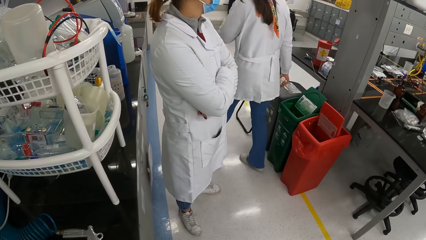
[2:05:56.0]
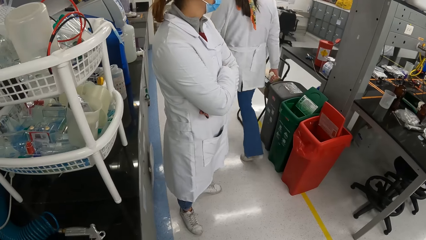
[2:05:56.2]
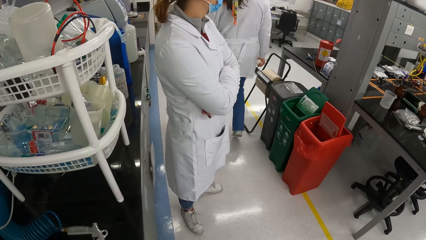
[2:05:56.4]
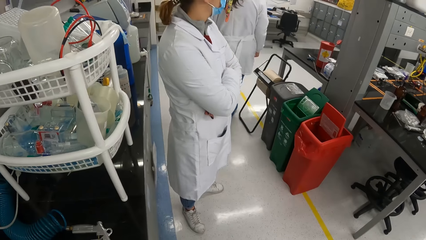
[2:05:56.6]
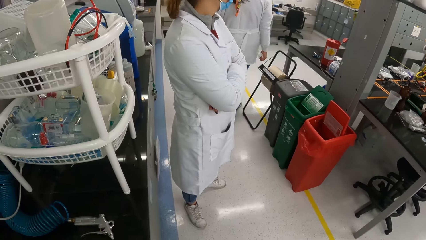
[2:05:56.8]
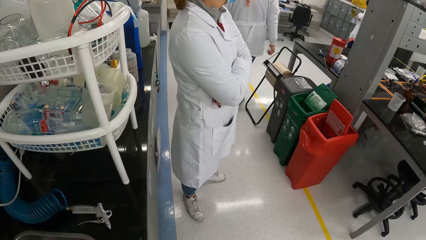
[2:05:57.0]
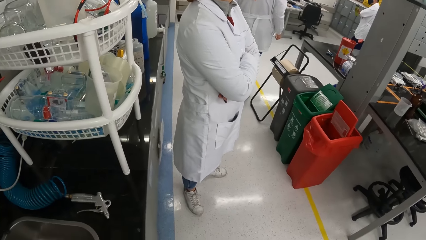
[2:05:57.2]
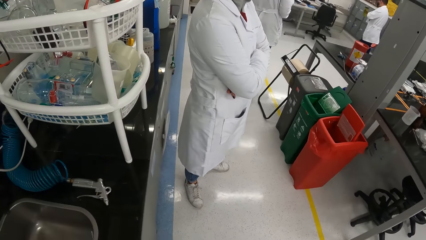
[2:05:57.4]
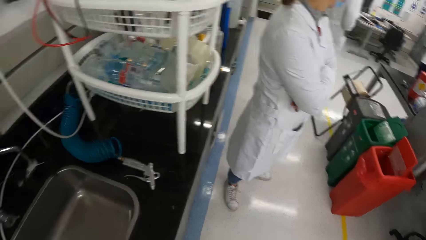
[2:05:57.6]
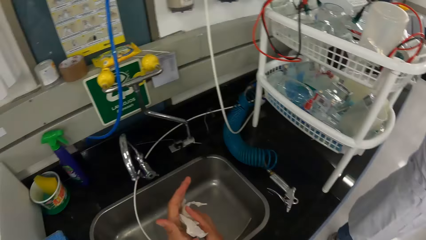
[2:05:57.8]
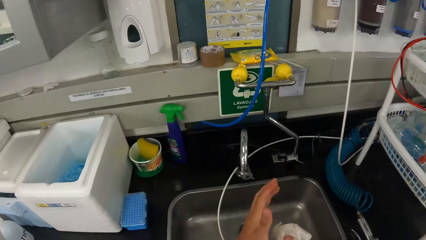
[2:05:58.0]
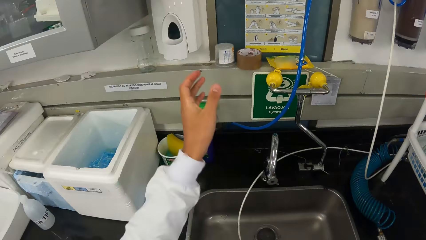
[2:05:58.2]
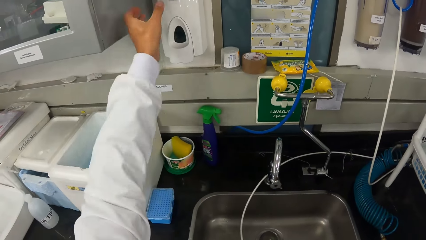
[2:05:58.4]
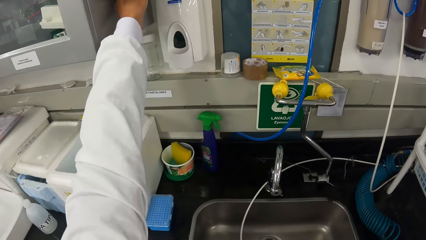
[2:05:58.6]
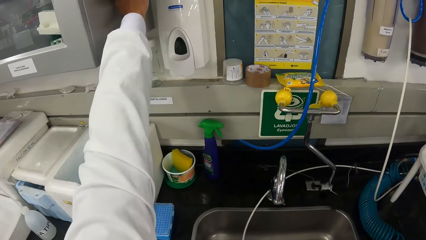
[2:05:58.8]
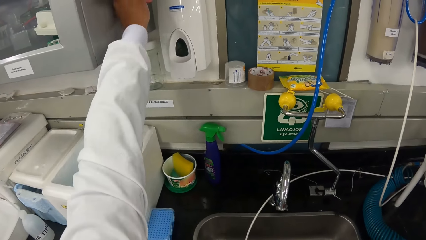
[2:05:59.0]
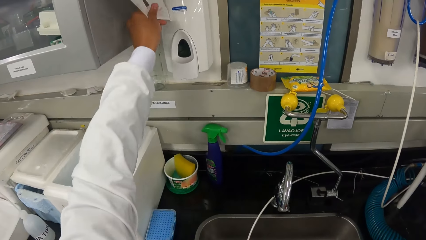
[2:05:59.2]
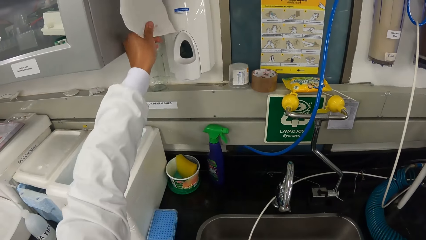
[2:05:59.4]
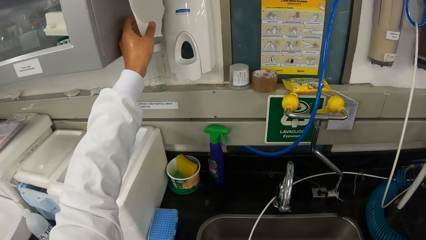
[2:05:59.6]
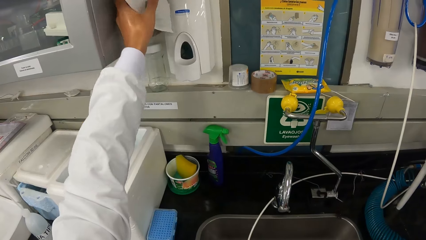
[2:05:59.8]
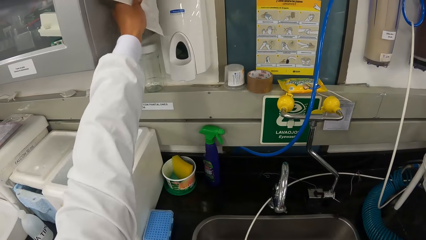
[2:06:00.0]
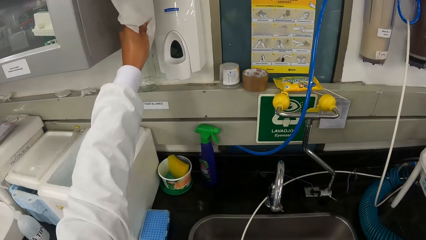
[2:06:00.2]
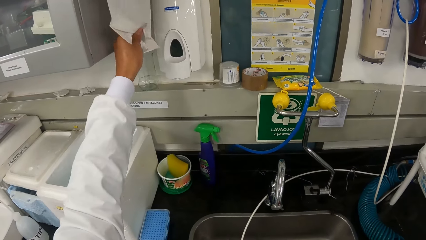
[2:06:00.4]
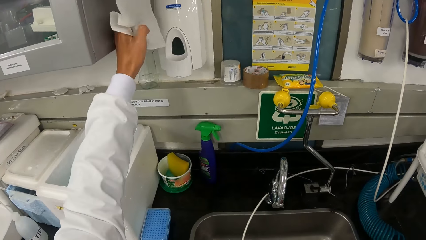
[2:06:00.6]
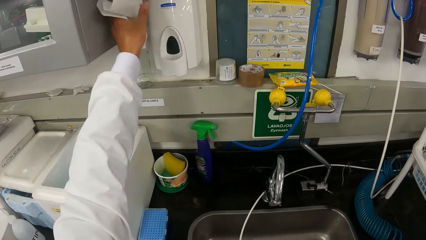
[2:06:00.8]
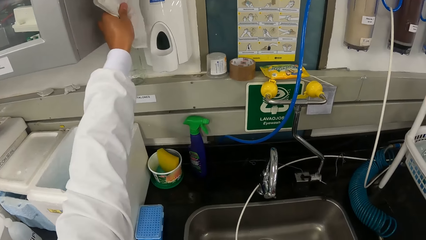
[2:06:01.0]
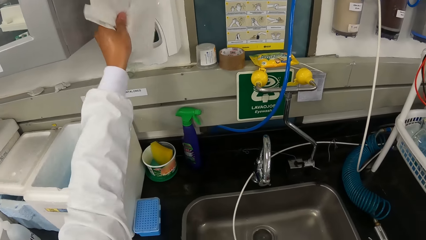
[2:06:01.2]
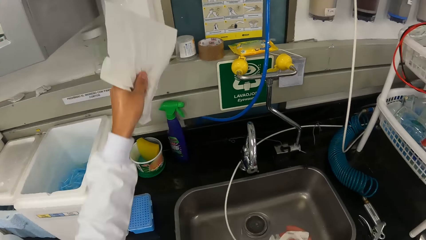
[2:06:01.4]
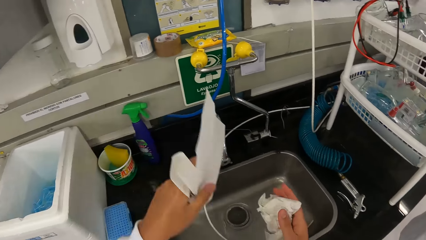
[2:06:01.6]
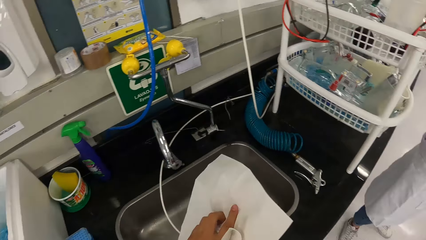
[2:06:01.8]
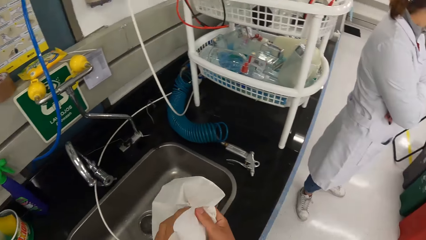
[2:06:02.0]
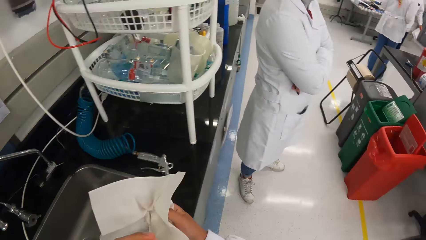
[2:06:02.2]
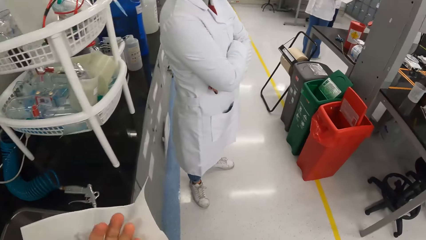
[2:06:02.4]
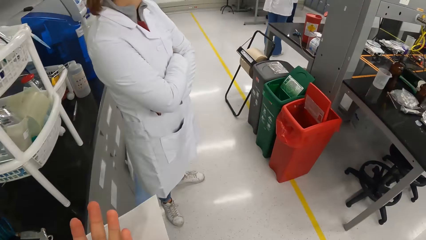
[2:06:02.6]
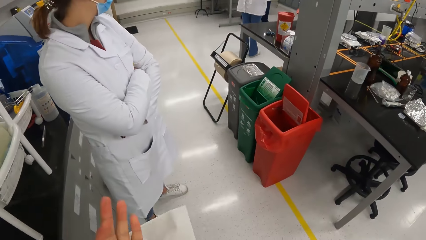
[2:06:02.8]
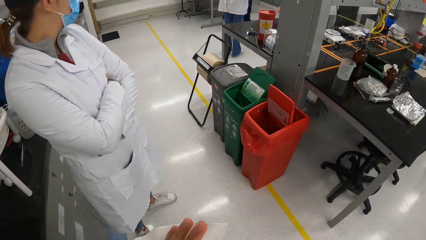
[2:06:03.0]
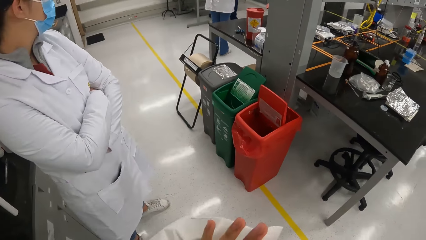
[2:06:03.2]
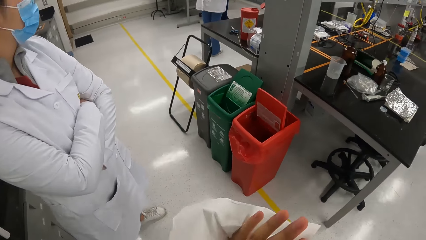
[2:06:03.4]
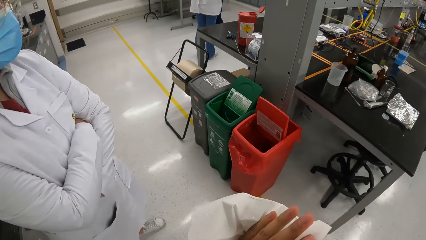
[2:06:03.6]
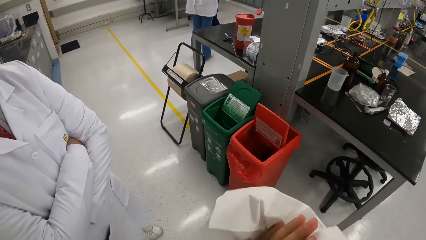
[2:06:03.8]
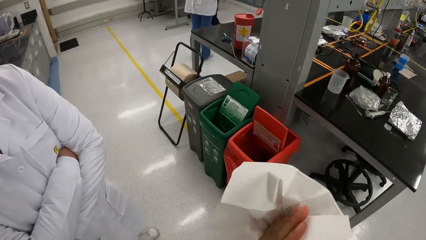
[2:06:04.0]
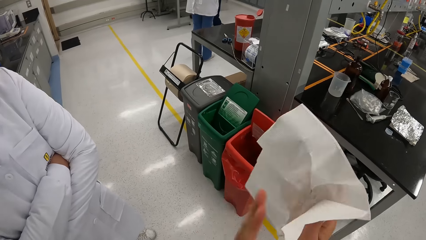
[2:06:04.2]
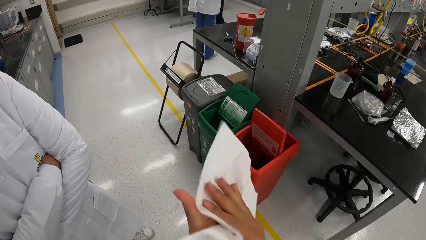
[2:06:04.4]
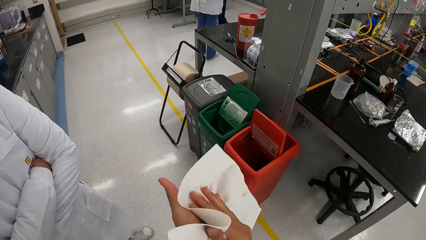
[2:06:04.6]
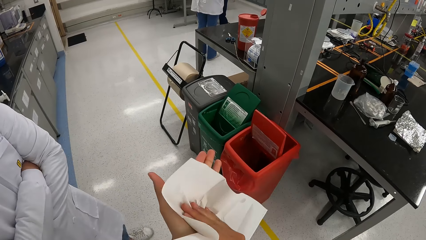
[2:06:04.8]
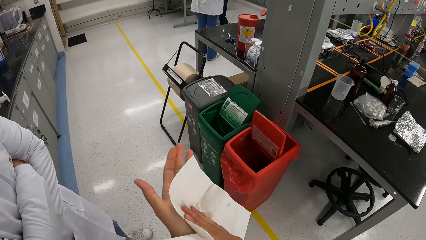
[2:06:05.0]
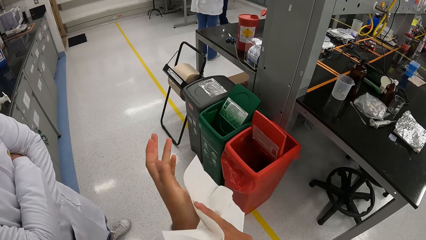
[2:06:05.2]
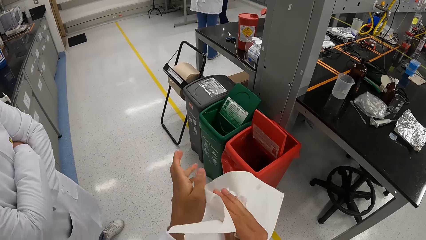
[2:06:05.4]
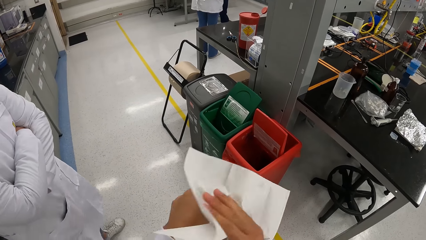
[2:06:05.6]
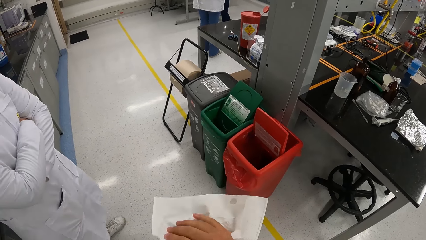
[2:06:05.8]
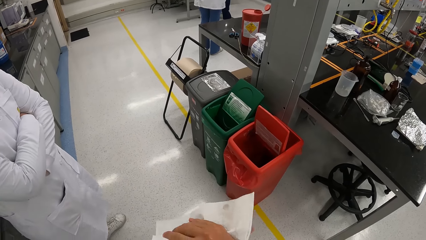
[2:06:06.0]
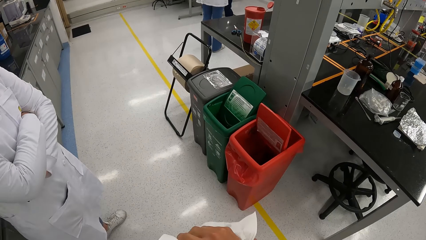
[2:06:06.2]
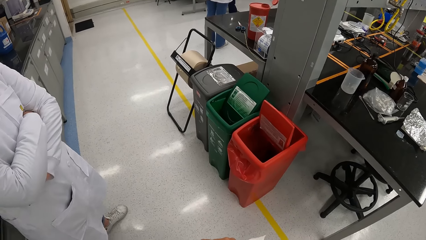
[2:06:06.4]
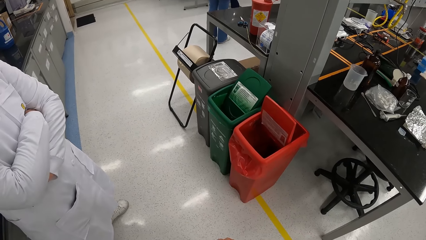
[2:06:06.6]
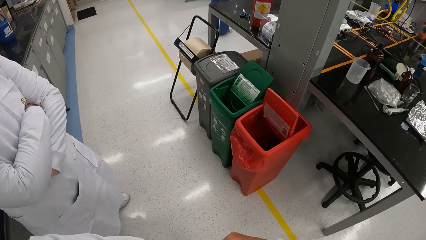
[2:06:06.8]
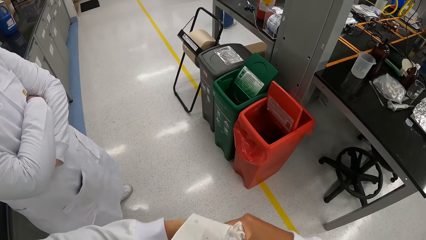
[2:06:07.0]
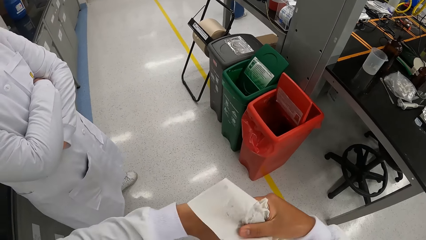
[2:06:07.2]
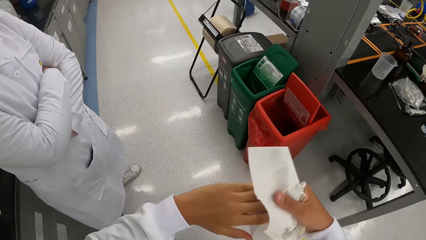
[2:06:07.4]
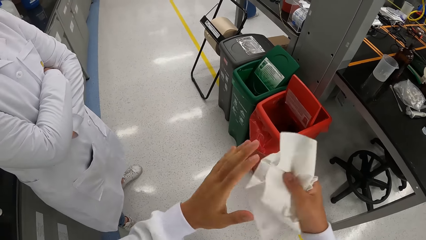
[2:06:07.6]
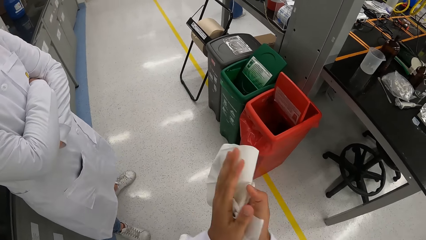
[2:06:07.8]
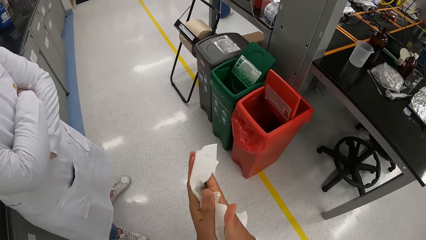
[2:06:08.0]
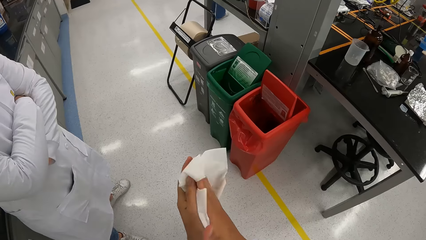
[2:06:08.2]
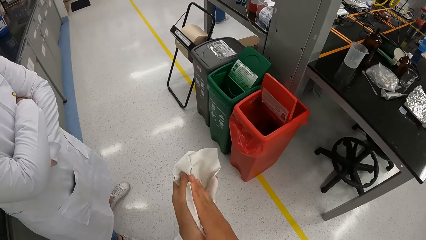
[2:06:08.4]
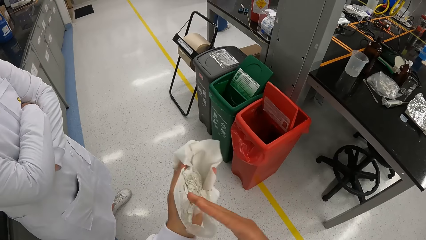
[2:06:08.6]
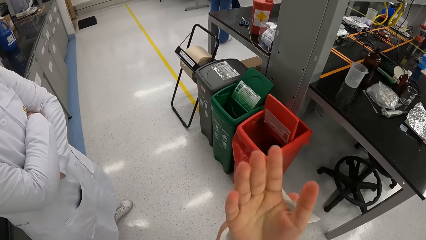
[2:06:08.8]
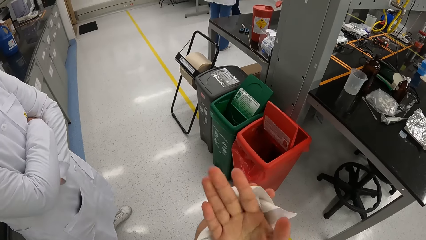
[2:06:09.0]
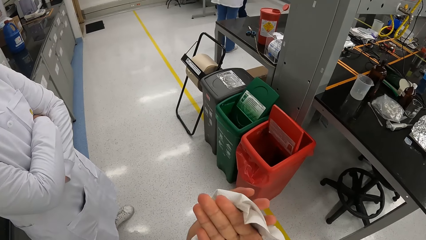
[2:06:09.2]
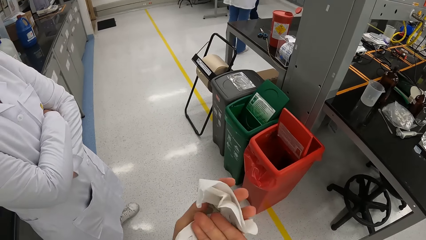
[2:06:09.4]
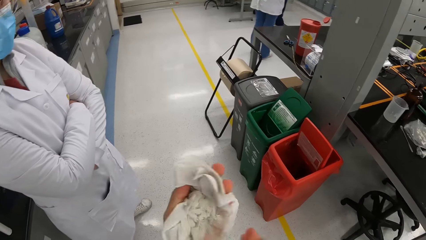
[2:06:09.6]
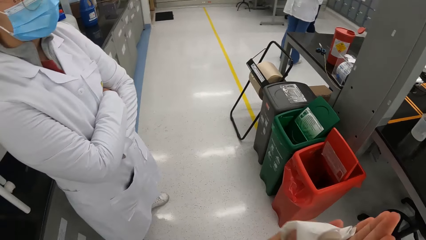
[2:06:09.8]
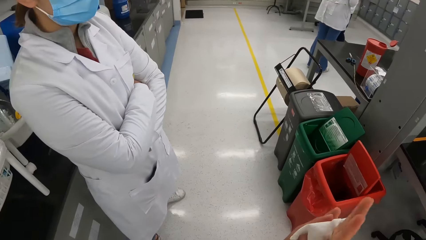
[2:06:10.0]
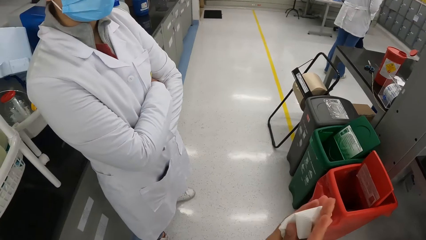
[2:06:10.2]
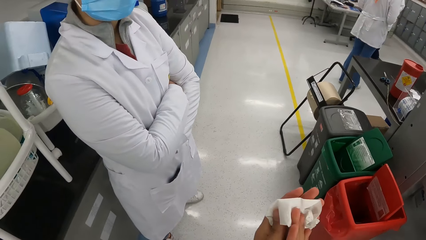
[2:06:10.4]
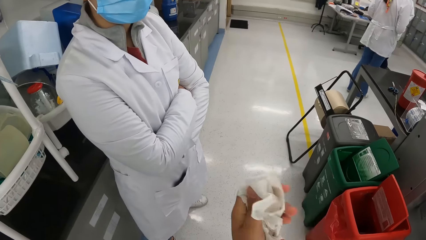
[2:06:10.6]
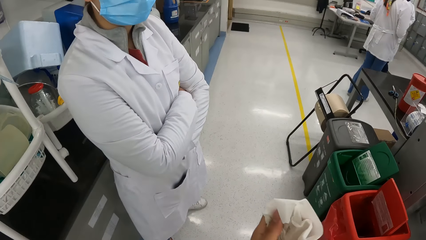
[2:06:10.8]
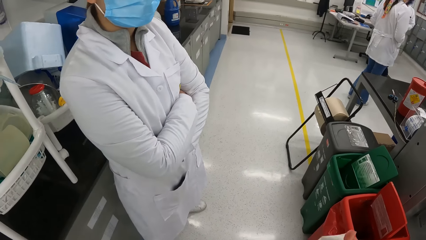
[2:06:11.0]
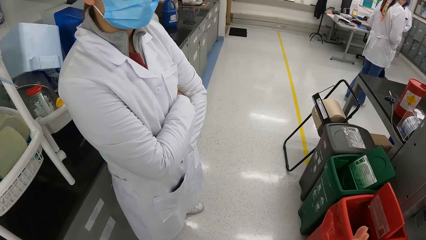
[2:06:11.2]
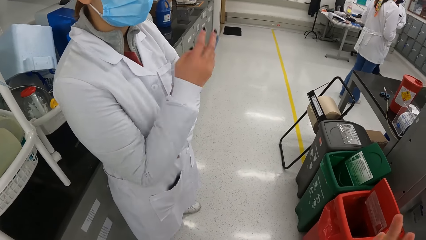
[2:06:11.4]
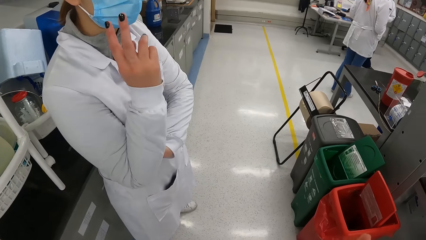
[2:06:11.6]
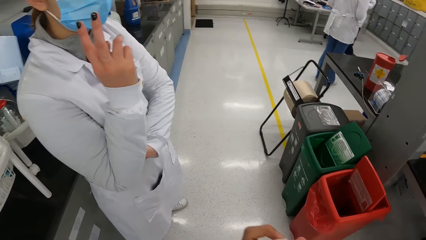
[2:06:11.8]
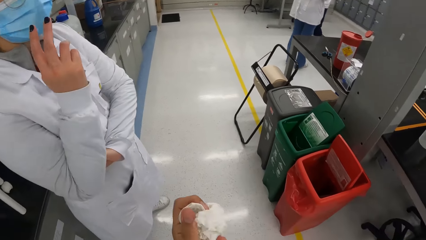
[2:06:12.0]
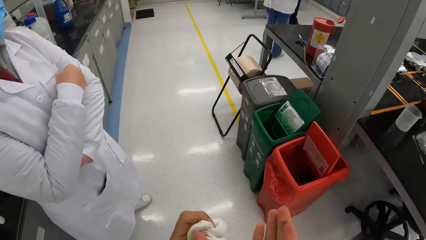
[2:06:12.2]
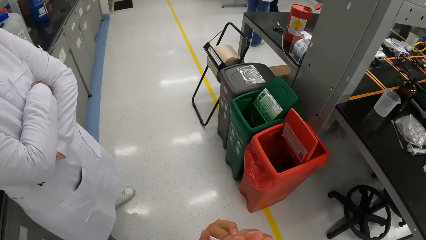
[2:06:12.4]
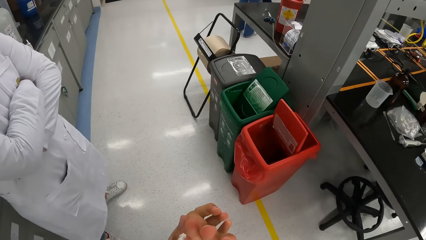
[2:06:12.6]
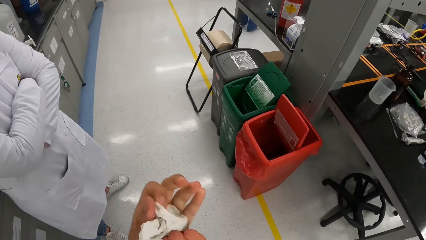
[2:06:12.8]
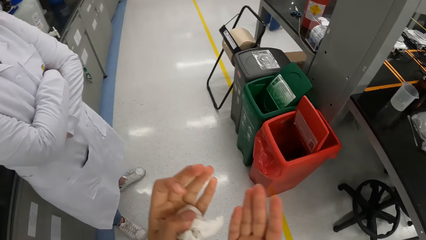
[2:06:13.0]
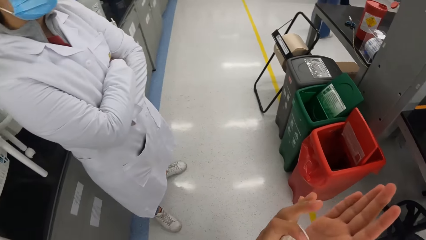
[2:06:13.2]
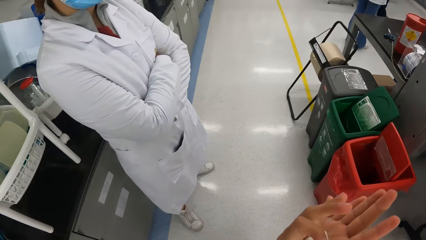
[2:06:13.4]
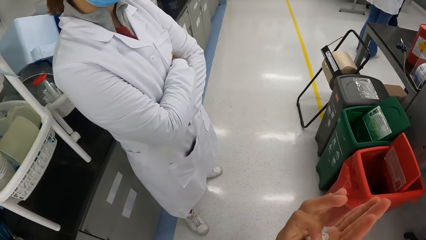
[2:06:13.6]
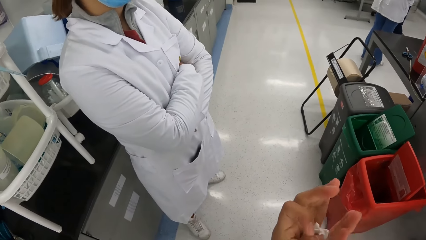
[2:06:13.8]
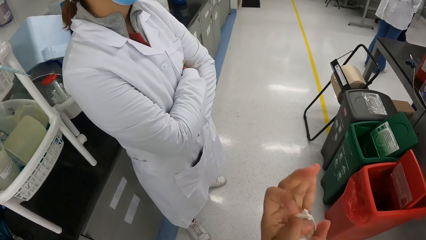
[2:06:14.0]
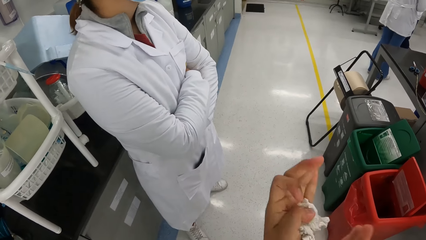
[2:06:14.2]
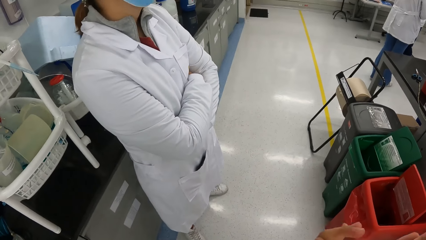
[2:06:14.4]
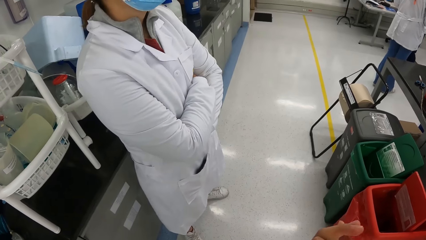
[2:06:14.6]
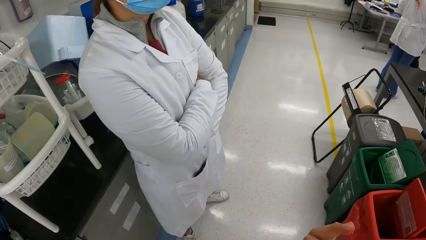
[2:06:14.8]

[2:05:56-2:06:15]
The camera wearer pulls tissue paper from the tissue paper dispenser on the wall with her left hand. She wipes both hands with the tissue paper. She walks around and wipes her hand.
